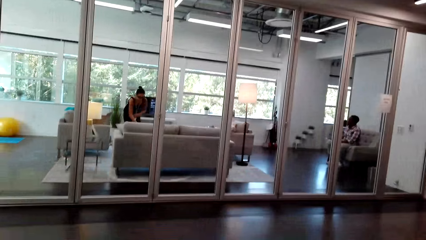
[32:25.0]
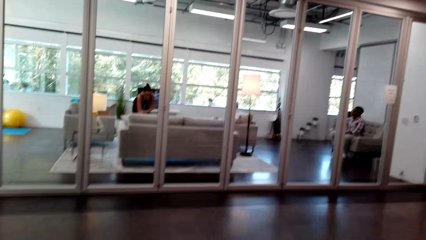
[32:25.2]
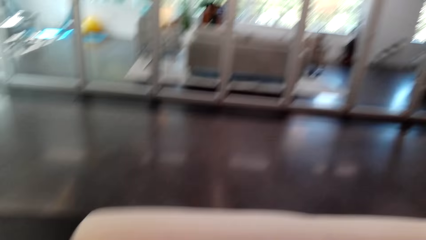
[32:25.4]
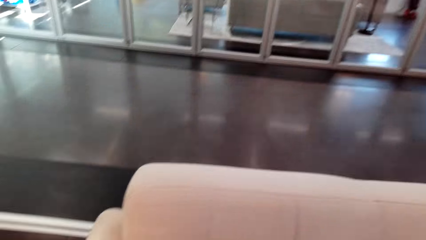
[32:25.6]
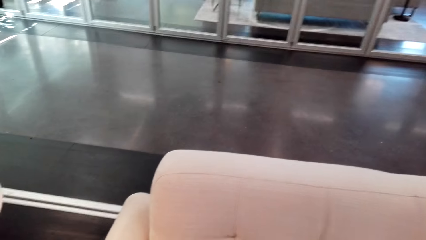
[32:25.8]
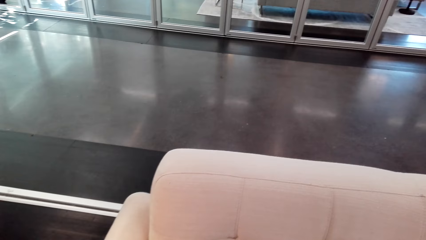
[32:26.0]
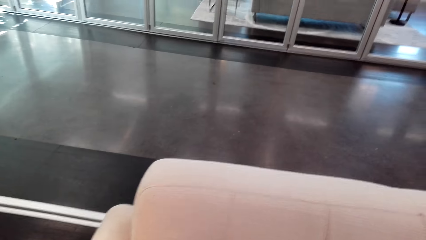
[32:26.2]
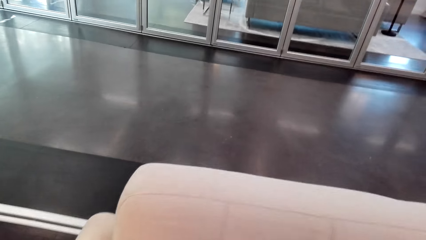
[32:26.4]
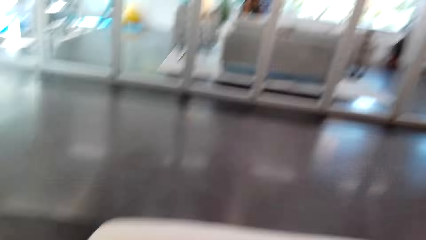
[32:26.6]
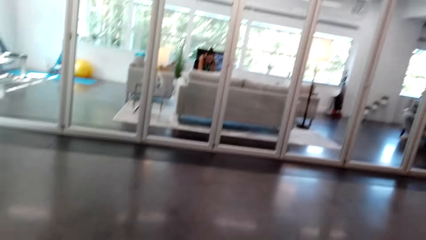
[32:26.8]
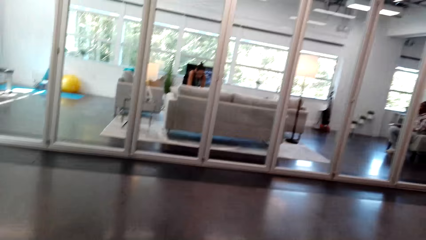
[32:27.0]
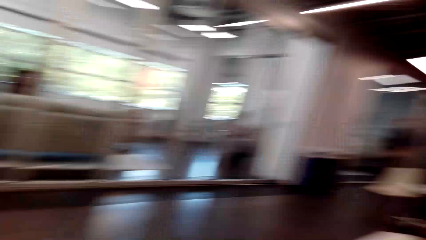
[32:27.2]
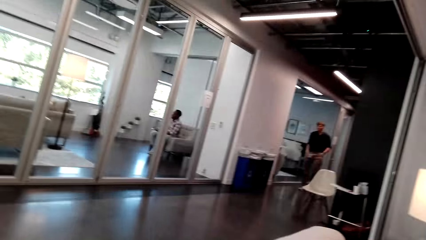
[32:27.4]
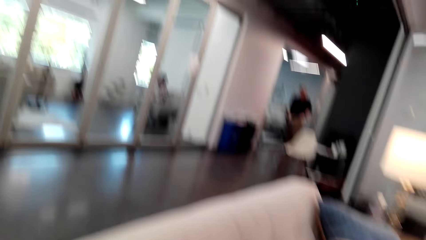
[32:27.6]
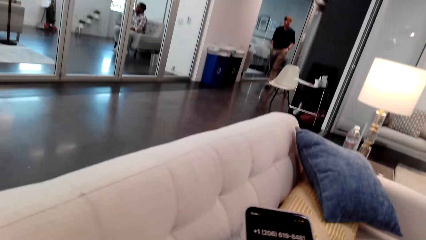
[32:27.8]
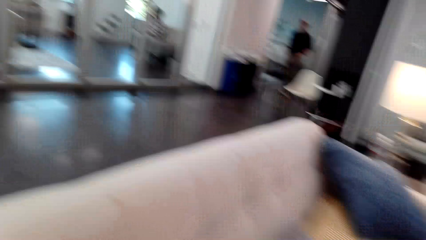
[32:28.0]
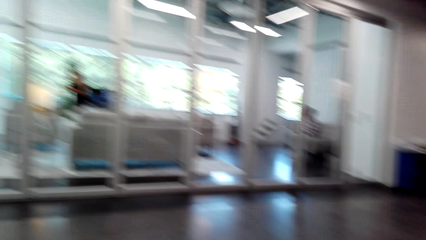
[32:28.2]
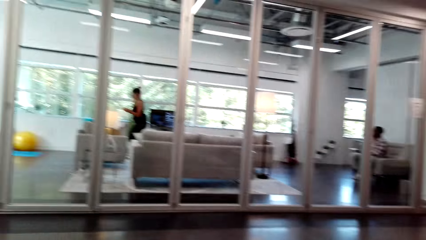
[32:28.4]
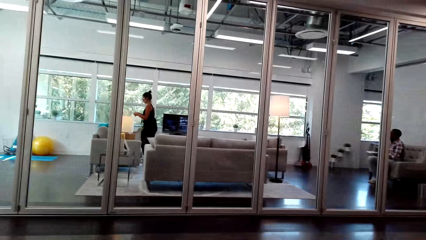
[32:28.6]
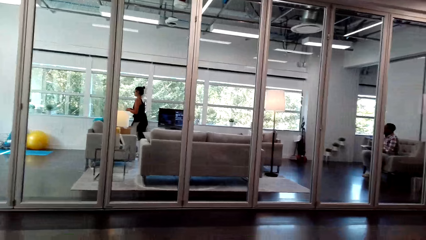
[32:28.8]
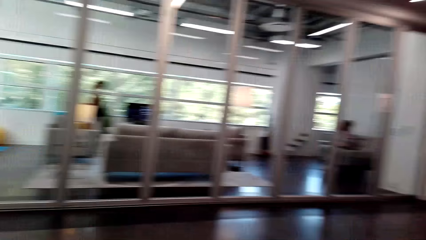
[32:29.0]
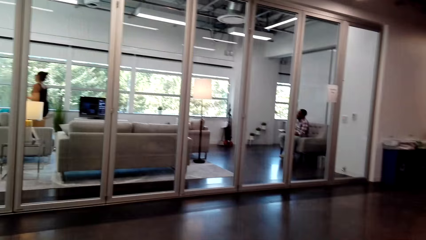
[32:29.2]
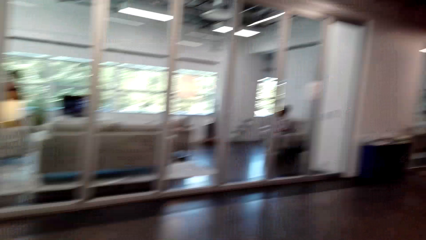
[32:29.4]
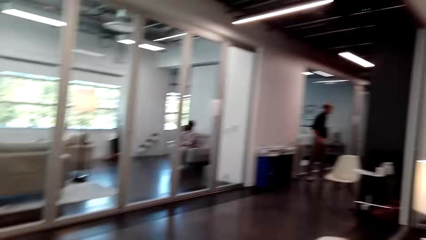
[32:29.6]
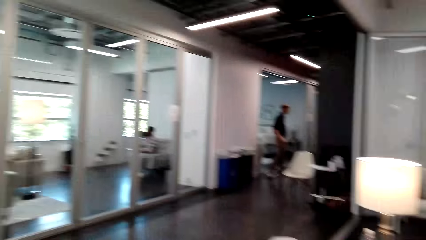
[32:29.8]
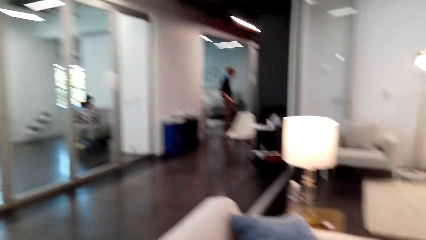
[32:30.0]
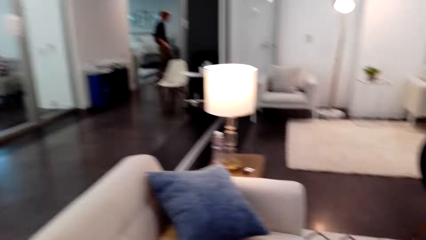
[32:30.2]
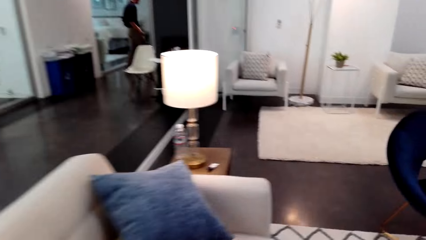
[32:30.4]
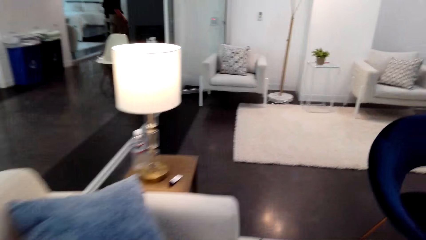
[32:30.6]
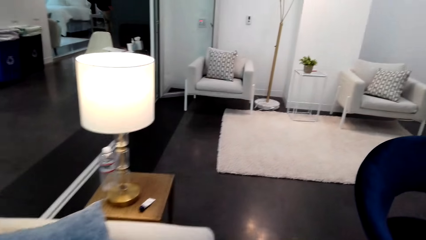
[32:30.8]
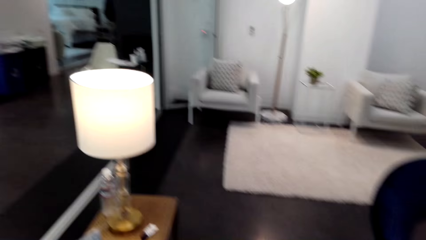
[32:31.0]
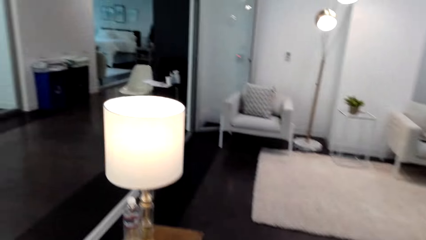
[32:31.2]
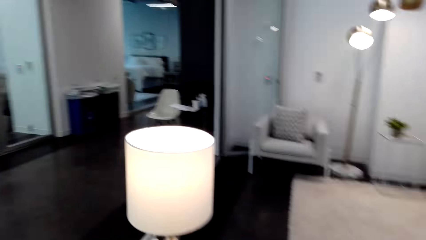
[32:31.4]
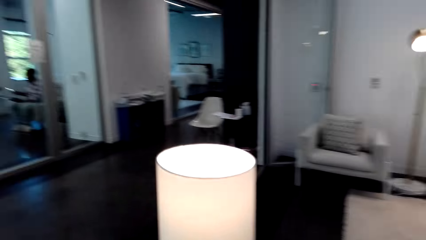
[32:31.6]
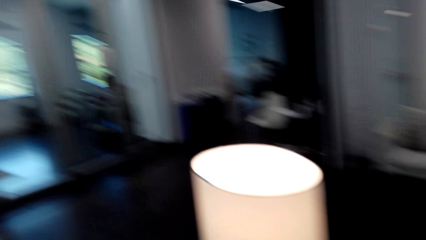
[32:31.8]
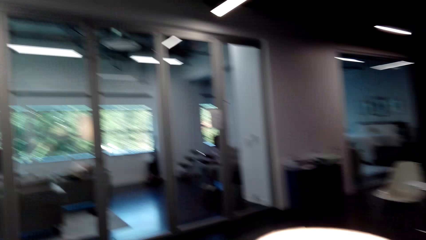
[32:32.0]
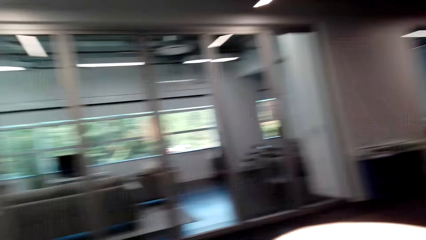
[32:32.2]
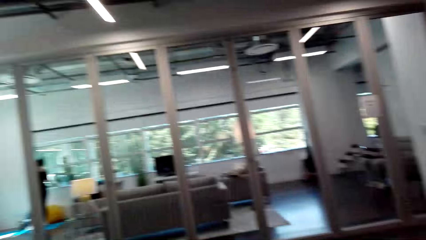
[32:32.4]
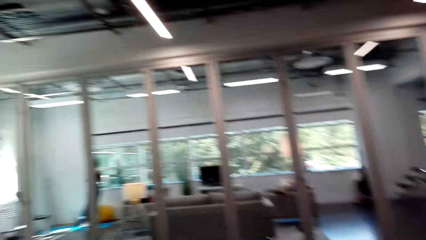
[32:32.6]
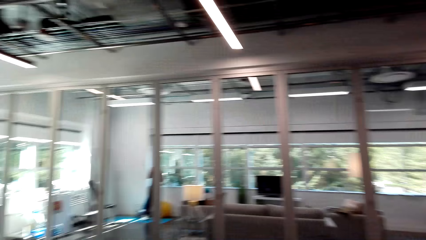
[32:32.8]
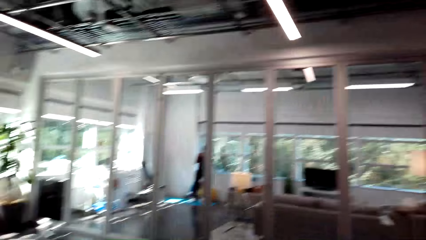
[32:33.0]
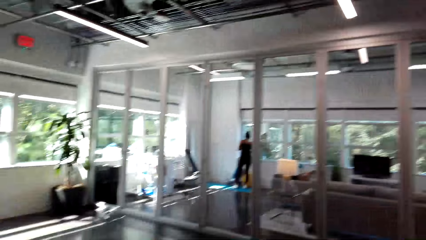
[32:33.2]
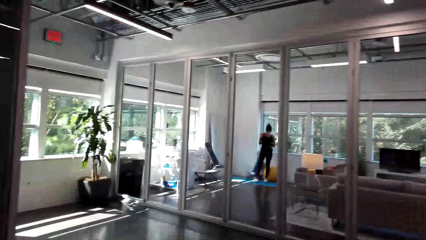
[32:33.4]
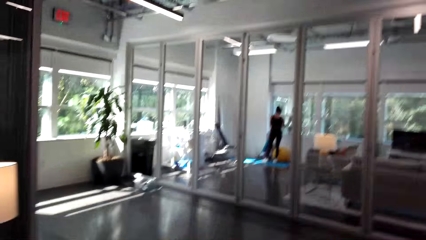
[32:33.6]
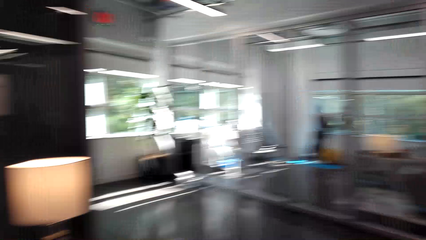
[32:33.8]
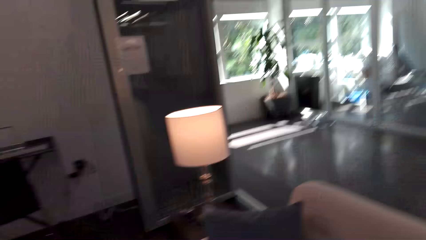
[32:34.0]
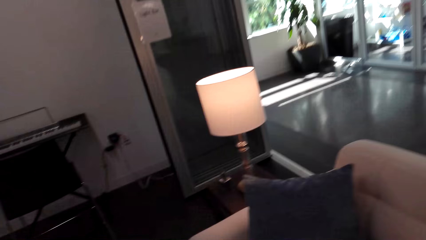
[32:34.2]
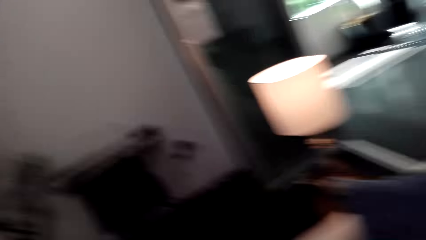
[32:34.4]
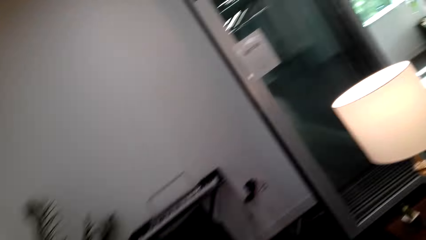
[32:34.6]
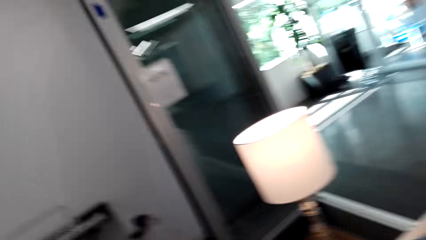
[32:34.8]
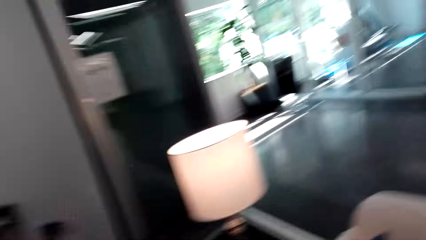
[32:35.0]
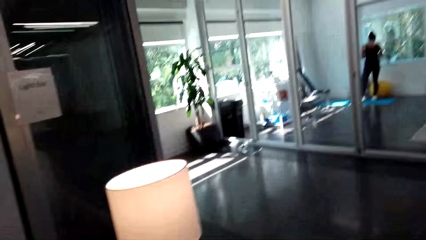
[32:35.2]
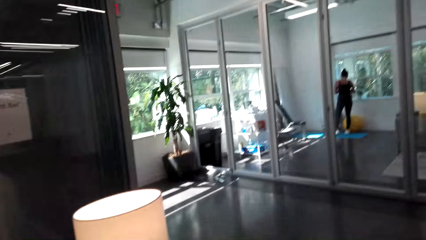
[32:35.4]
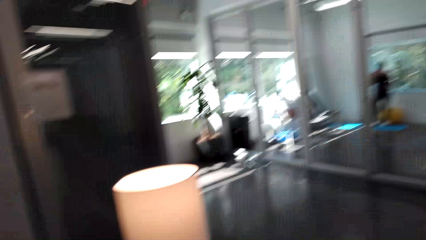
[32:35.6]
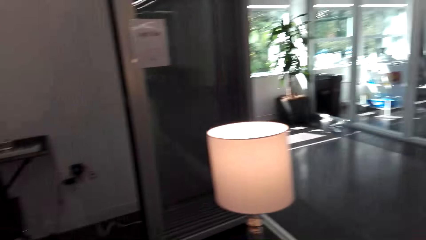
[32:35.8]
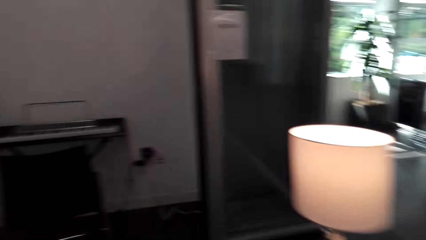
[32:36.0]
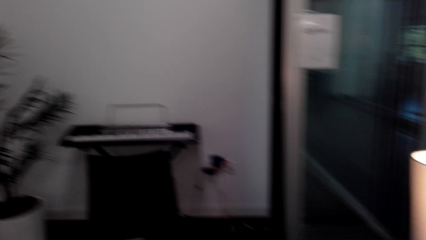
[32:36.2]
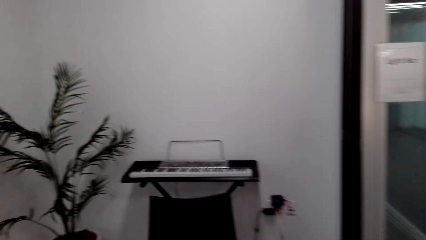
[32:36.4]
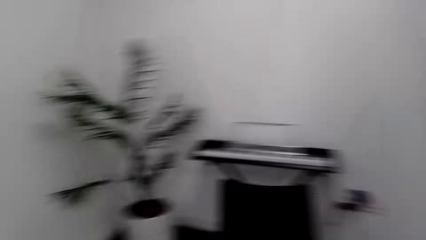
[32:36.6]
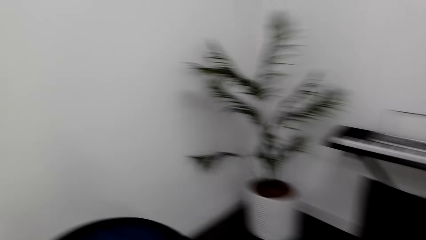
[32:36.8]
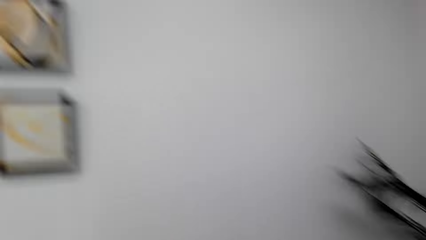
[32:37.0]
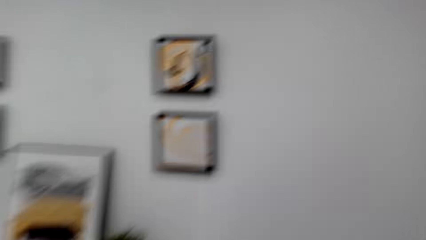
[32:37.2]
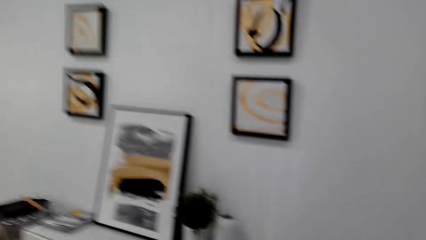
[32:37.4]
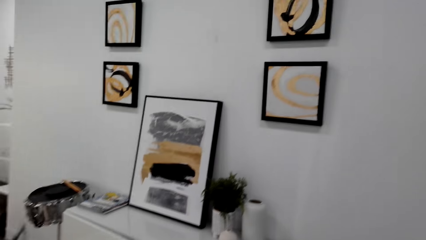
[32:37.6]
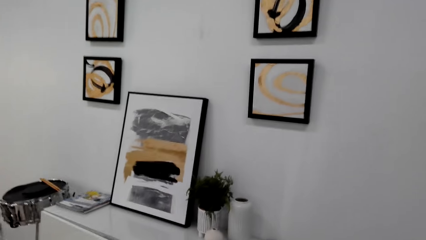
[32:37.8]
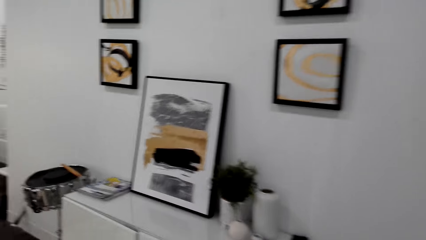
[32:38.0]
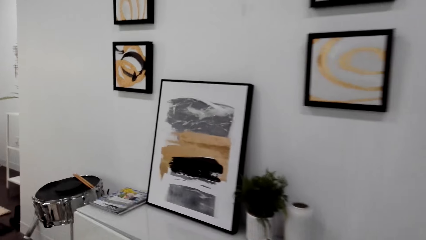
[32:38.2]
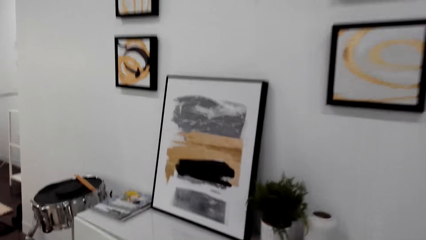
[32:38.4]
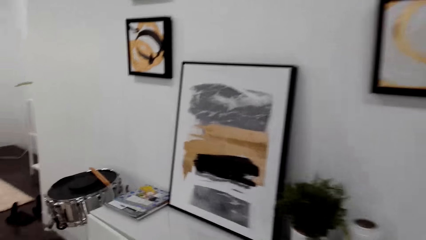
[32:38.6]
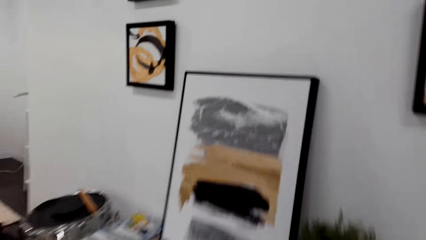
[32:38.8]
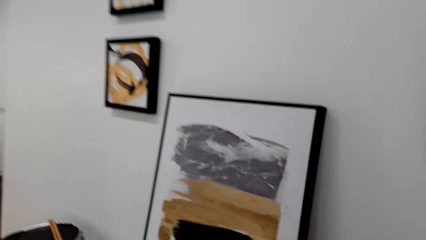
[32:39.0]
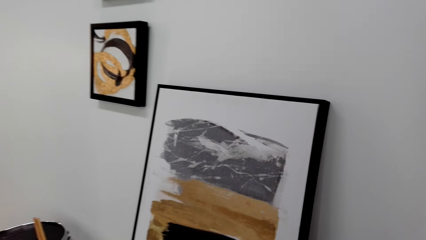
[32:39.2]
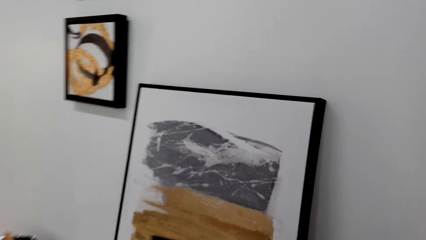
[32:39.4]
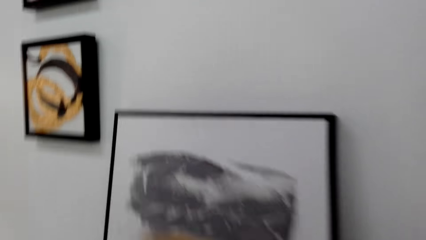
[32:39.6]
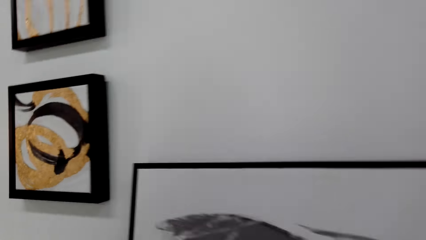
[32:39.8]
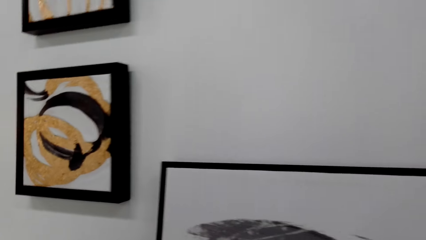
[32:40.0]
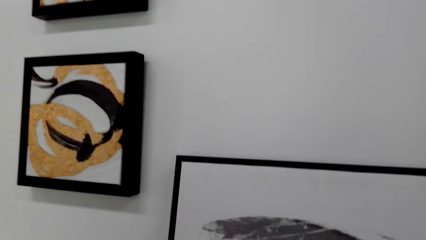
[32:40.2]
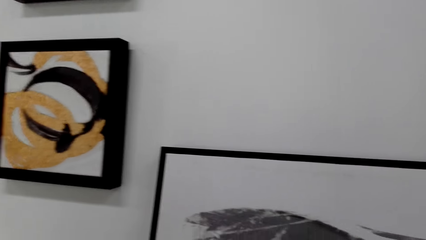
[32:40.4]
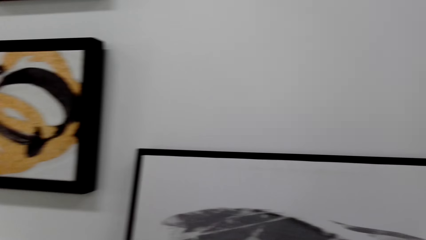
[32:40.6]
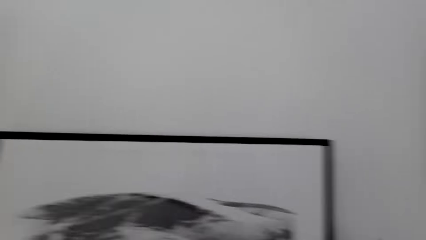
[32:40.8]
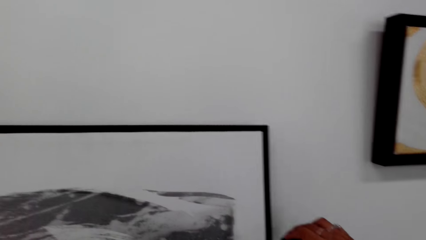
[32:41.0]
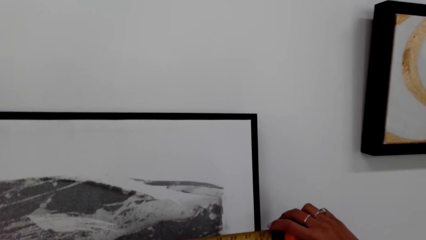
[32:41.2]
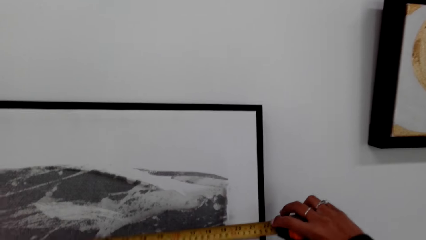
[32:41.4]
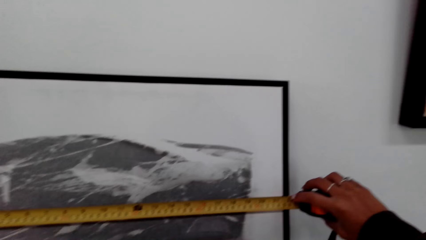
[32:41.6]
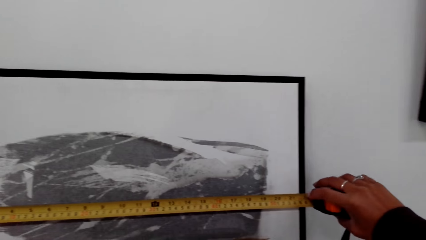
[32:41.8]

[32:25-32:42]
The camera wearer holds the phone. They walk around the house.
